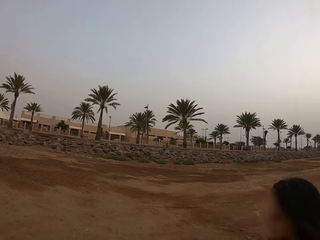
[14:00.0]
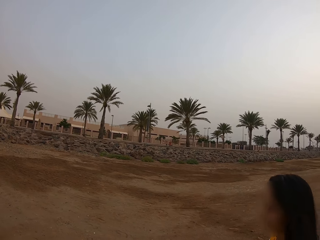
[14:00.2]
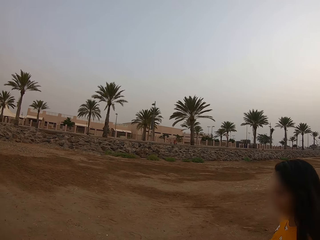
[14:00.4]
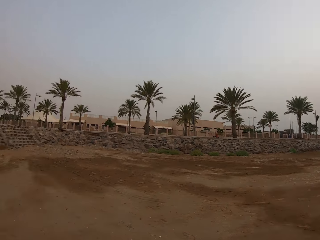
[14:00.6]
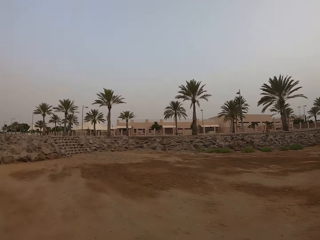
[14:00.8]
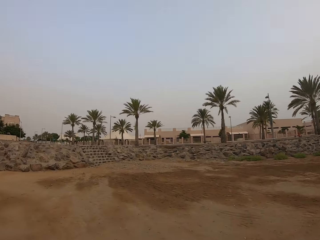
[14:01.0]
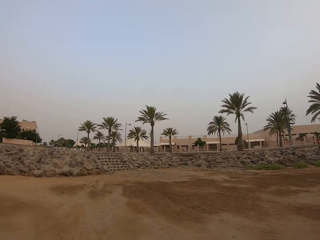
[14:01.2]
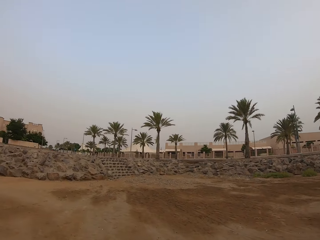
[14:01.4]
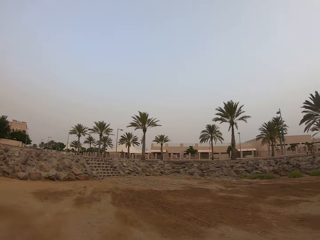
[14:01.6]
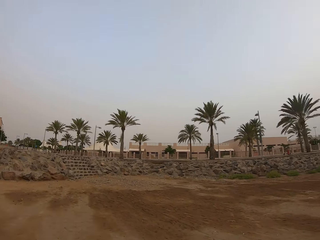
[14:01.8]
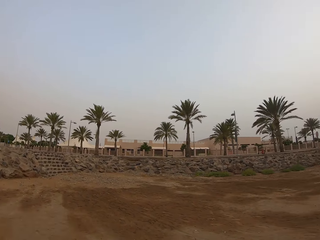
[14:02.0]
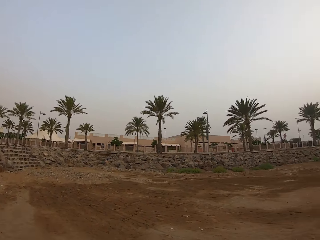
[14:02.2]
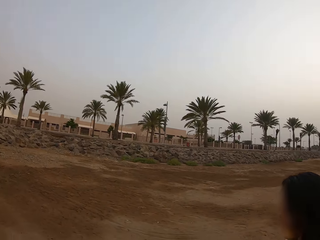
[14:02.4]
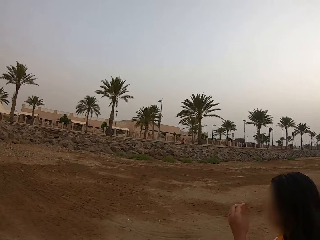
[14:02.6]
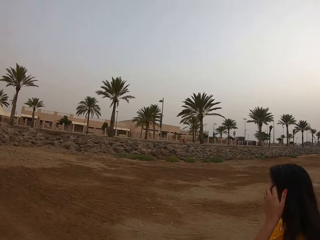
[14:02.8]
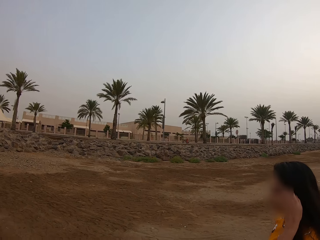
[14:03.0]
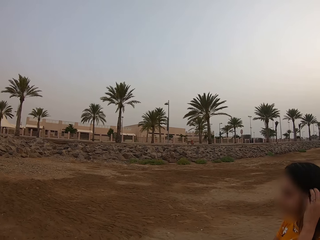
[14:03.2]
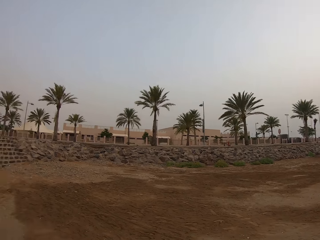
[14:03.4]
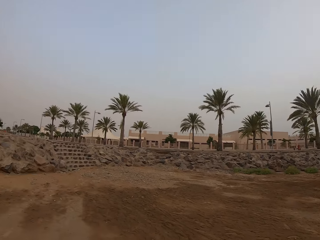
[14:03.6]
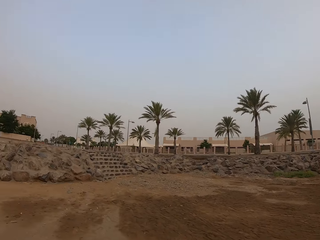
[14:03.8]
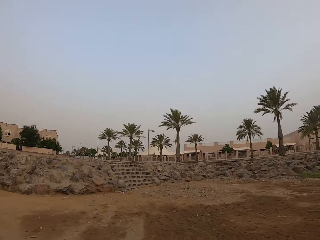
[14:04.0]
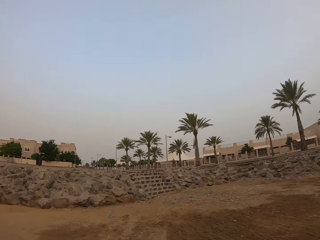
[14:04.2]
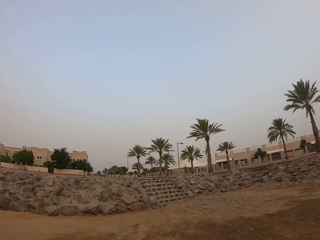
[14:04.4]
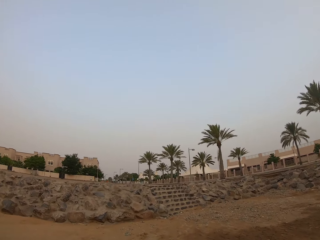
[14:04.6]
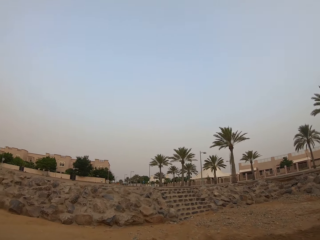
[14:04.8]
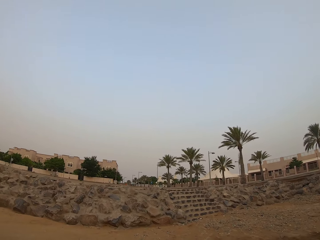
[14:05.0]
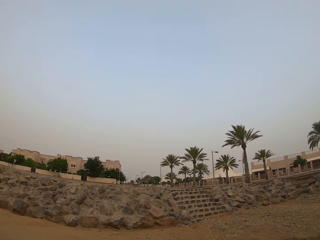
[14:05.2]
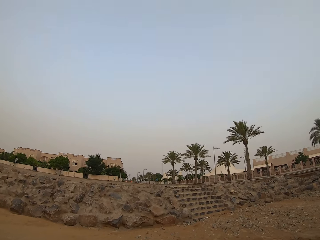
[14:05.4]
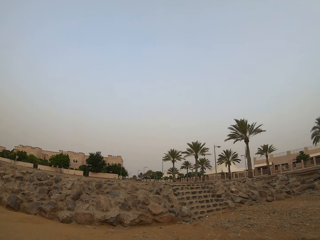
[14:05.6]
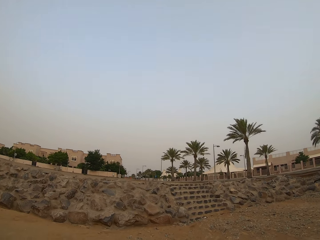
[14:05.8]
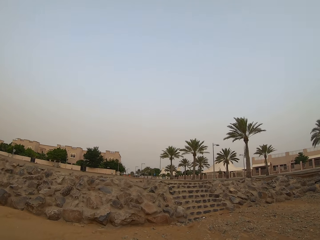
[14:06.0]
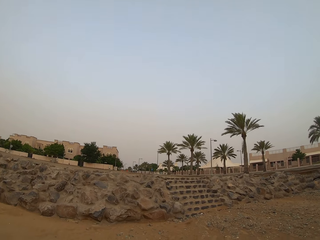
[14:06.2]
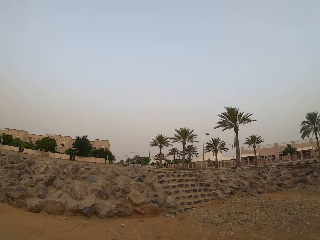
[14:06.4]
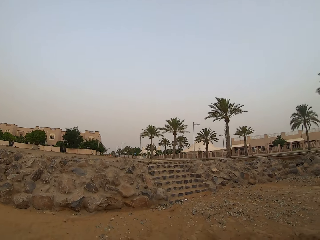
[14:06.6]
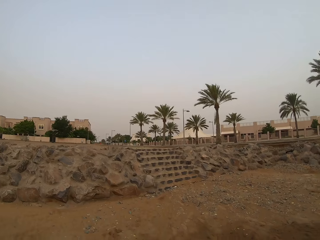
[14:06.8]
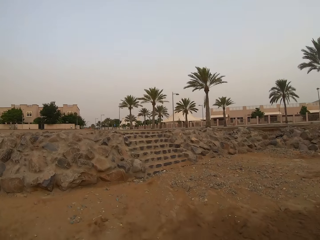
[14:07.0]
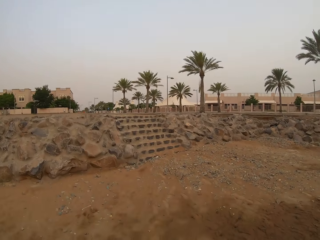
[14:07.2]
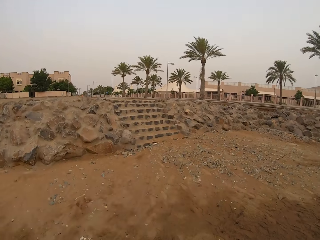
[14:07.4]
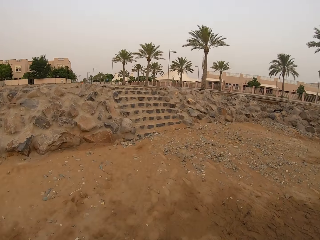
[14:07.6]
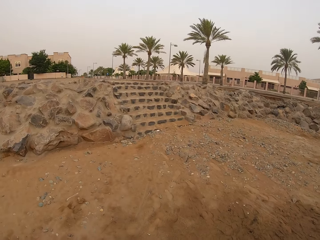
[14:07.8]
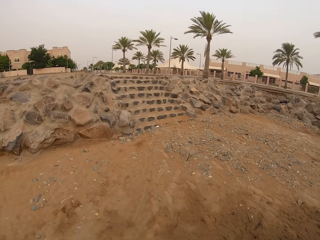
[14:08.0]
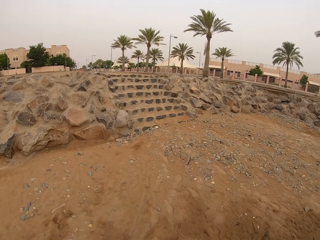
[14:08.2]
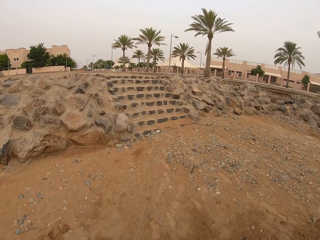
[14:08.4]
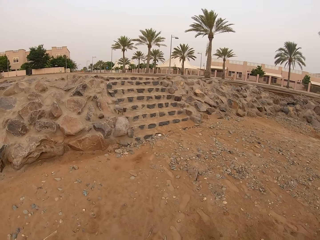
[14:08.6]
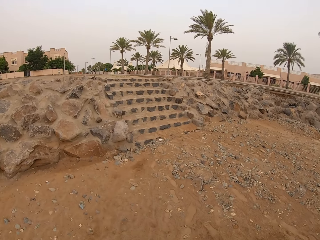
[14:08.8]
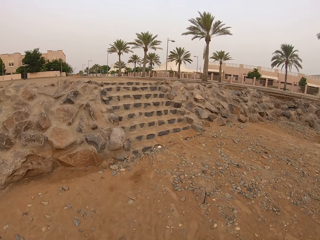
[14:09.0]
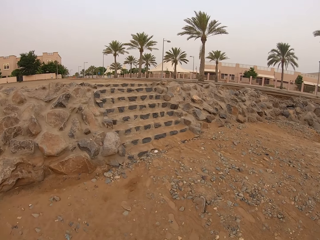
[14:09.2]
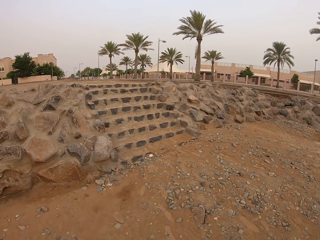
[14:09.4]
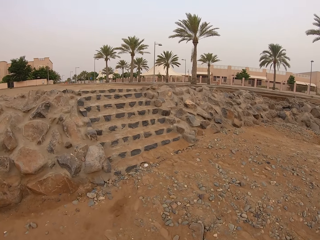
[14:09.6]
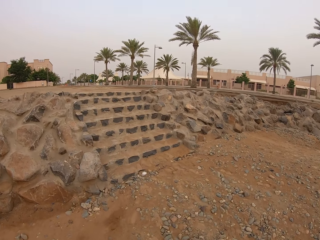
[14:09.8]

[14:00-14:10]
A lady walks on the field. The lady brushes hair off her face. The camera wearer walks on the field.

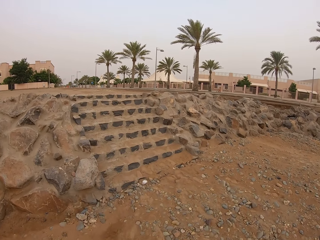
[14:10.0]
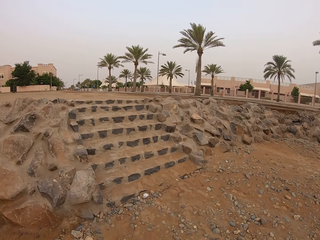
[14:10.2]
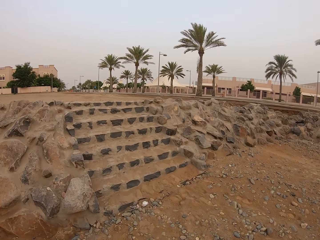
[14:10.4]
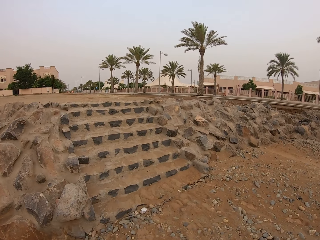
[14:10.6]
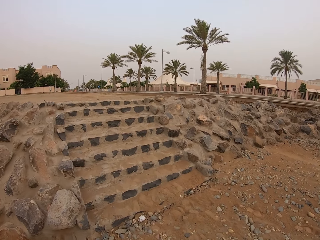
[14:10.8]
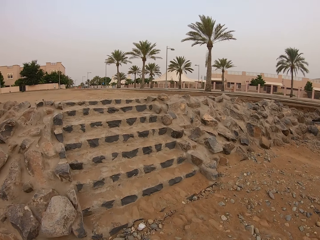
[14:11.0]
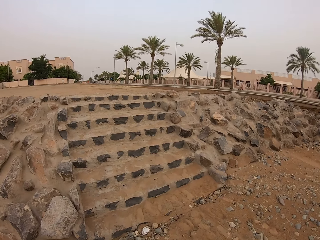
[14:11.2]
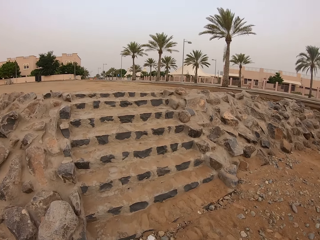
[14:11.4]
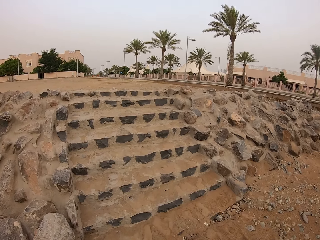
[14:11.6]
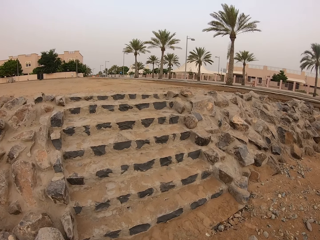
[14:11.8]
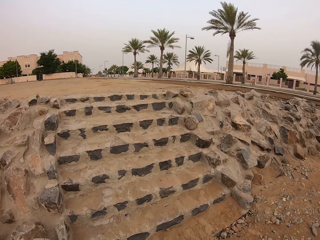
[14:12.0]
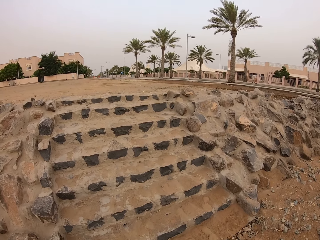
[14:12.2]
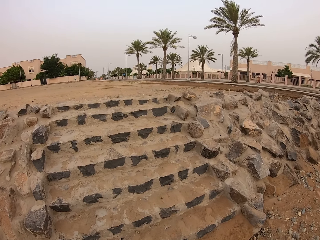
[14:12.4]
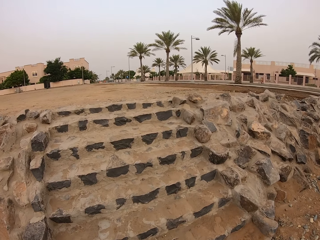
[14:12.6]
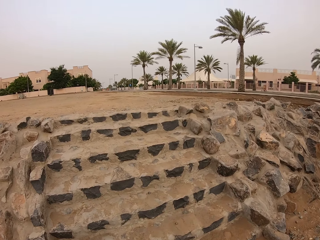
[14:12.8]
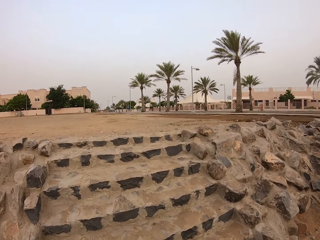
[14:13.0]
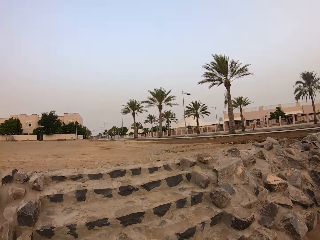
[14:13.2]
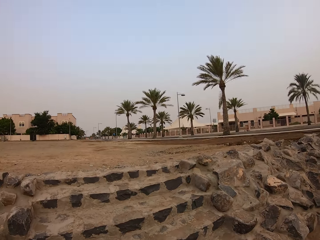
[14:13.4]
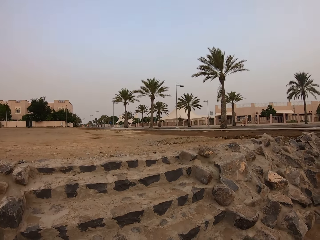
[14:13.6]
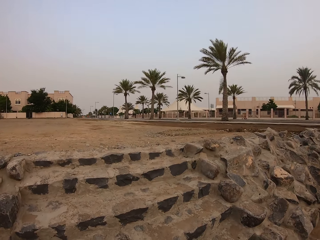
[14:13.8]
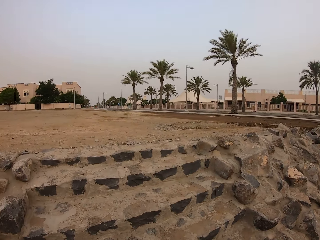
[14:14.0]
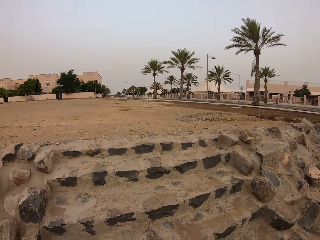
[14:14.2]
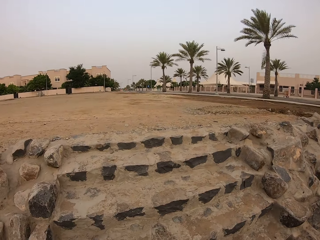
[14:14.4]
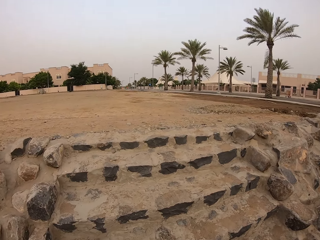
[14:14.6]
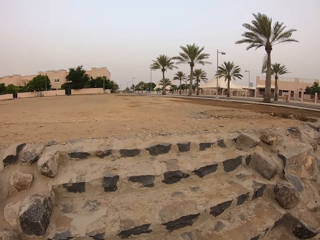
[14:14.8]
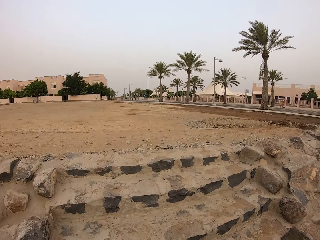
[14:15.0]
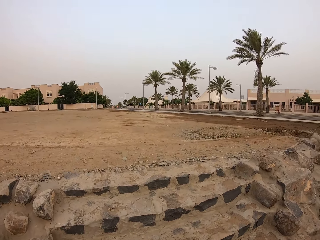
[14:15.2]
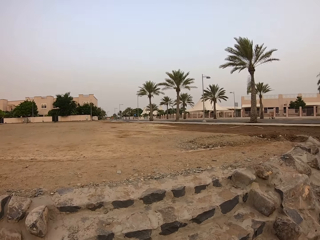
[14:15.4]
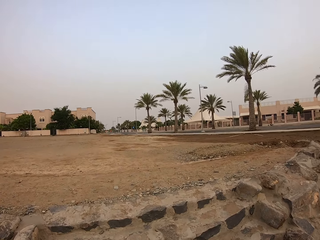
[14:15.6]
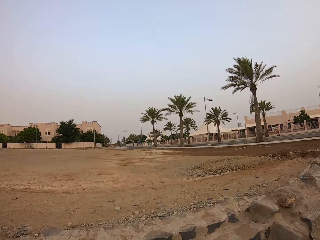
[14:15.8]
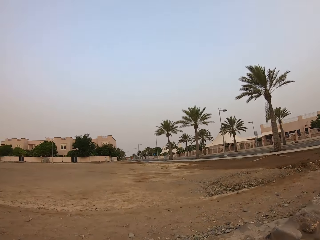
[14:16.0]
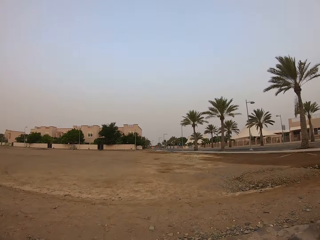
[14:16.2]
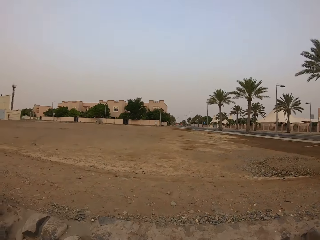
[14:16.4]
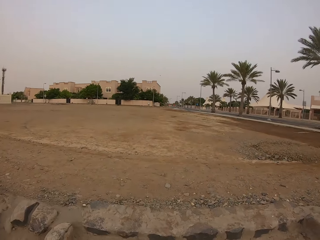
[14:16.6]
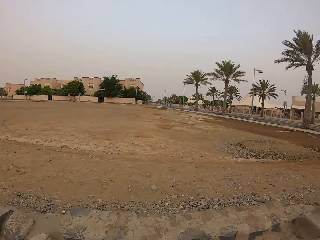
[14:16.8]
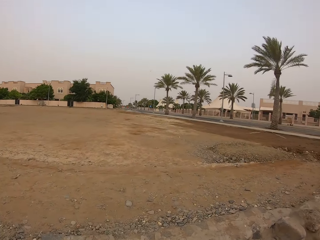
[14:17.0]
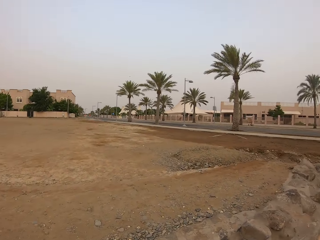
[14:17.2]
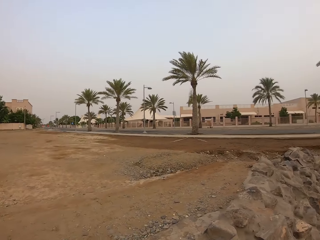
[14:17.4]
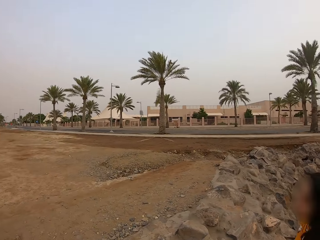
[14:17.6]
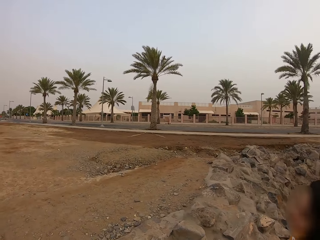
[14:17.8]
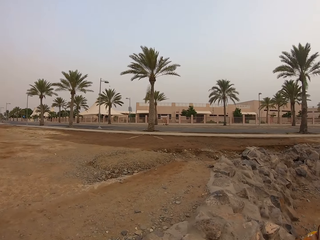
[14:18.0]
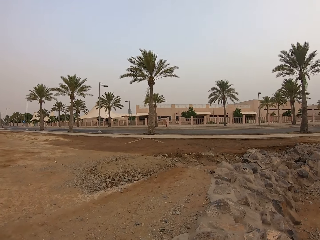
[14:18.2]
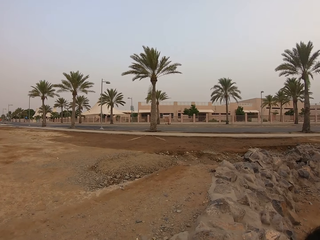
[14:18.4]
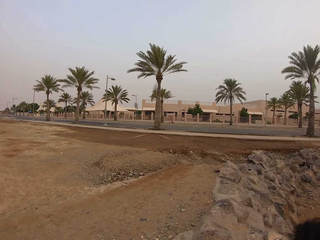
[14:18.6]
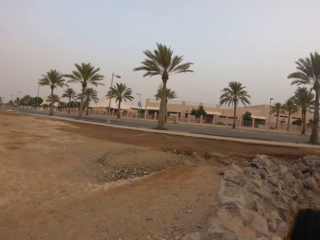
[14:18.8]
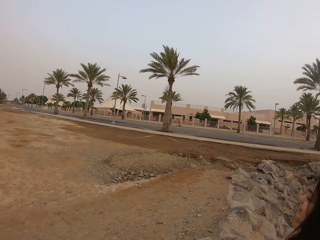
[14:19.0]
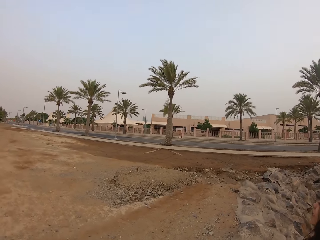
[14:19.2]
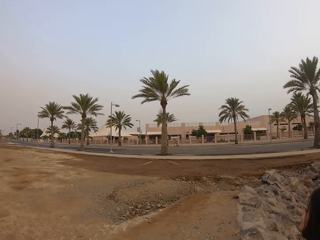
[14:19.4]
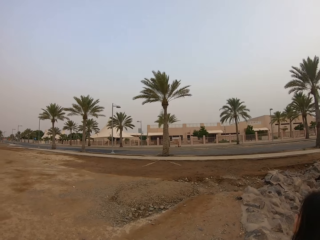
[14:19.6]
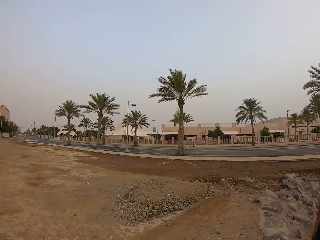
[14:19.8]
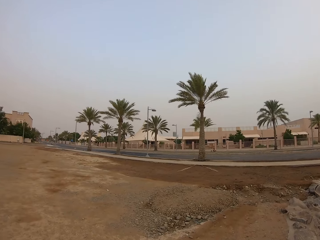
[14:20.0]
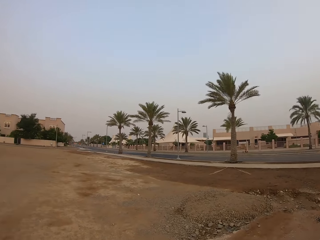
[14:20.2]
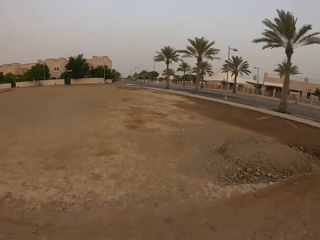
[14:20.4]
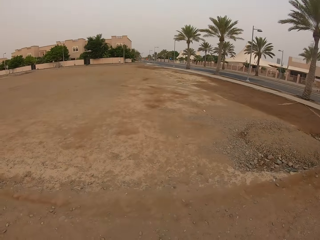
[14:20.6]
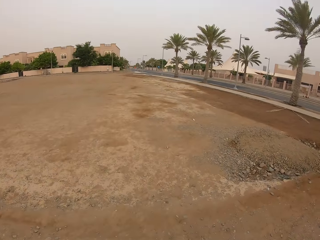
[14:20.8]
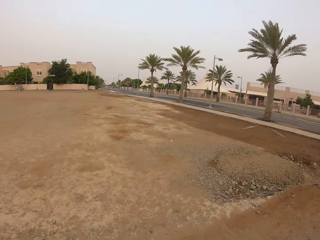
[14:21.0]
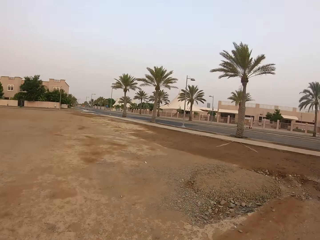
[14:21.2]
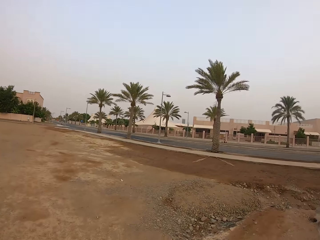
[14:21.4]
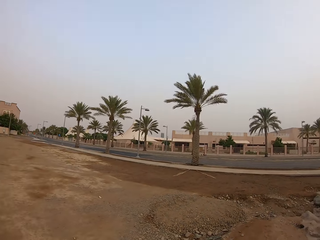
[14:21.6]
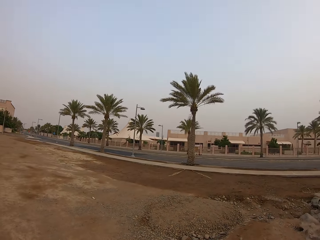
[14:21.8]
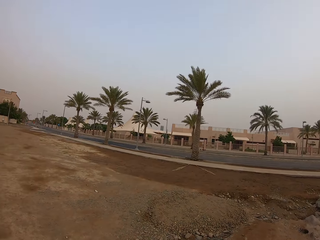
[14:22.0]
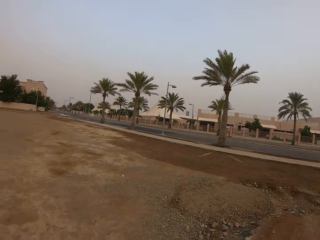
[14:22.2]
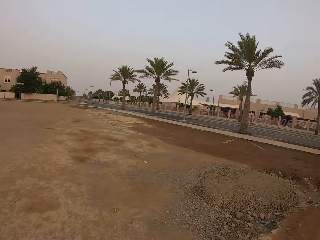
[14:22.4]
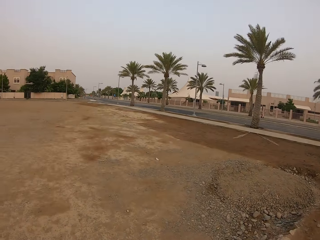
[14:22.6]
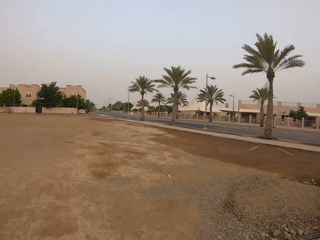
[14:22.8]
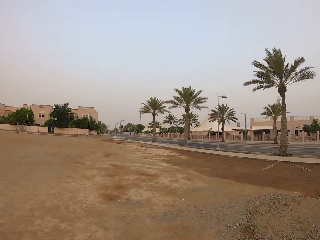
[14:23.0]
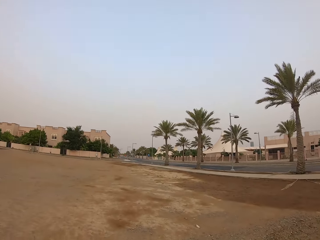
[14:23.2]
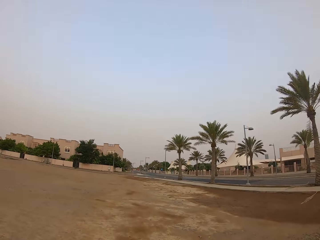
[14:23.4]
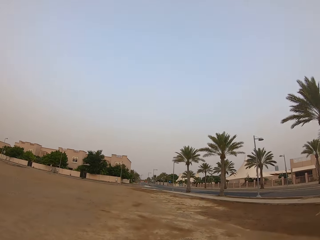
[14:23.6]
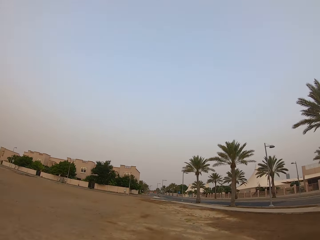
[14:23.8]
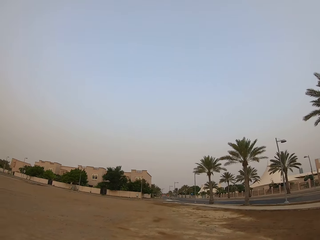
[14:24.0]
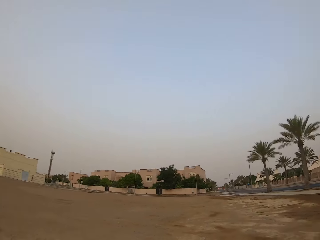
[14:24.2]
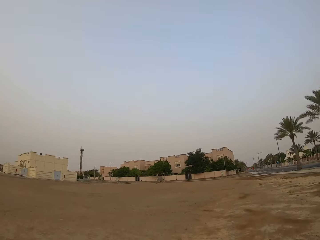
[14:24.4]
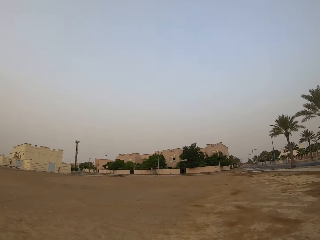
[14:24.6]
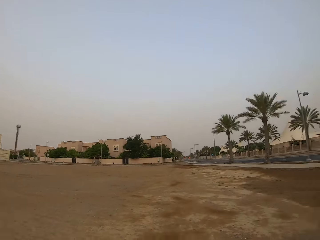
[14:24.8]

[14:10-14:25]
The camera wearer climbs up the stairs. They look at the lady. They walk on the field and look around.
